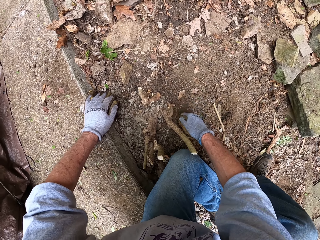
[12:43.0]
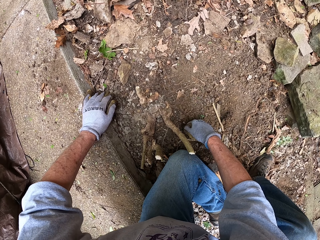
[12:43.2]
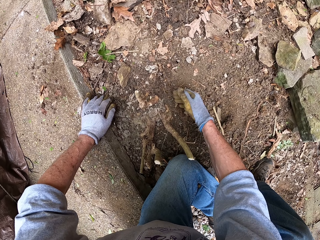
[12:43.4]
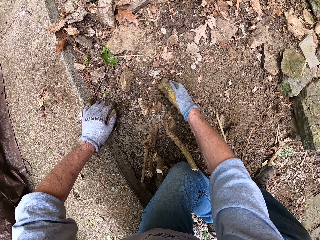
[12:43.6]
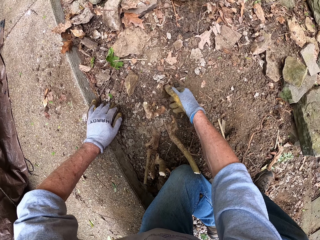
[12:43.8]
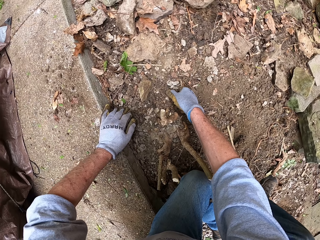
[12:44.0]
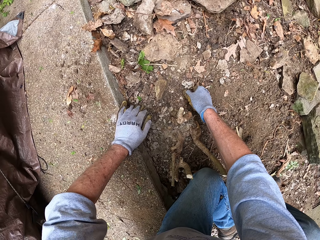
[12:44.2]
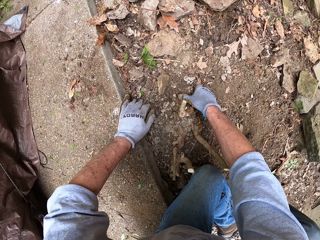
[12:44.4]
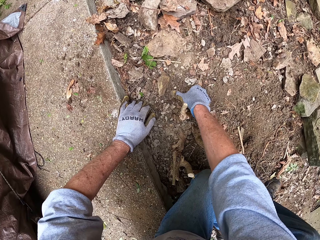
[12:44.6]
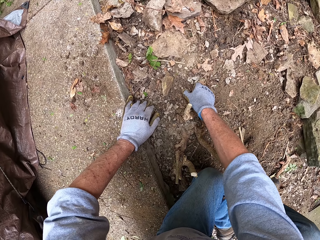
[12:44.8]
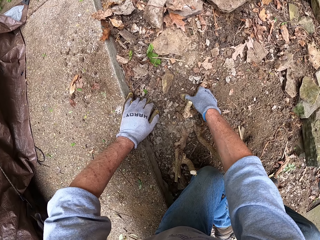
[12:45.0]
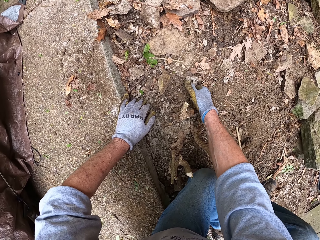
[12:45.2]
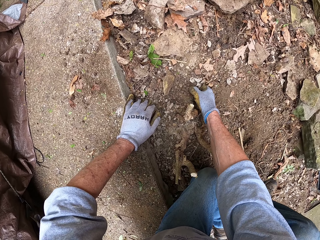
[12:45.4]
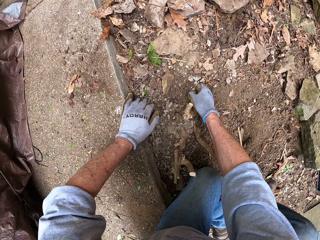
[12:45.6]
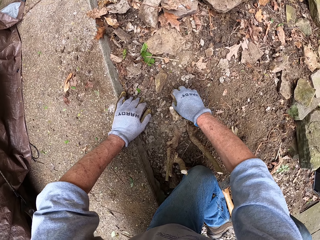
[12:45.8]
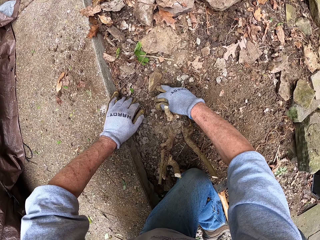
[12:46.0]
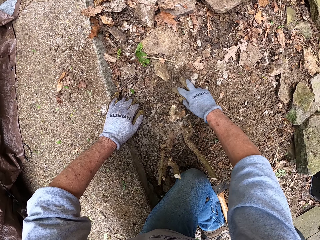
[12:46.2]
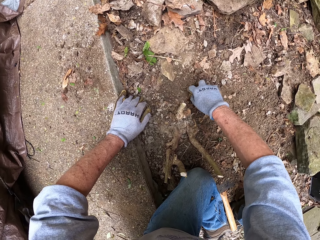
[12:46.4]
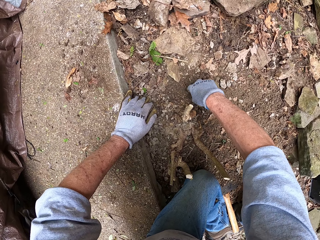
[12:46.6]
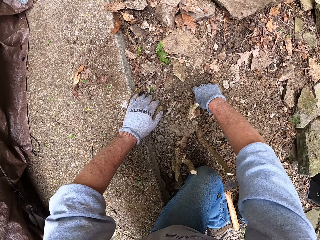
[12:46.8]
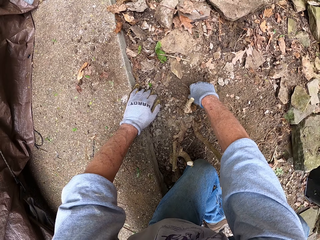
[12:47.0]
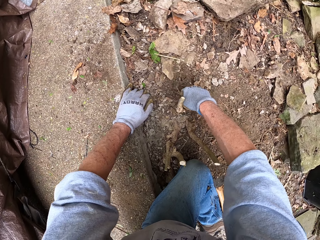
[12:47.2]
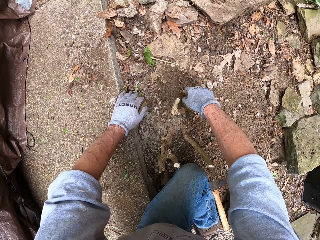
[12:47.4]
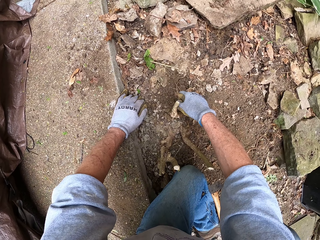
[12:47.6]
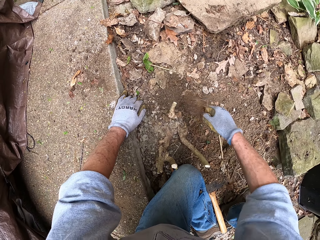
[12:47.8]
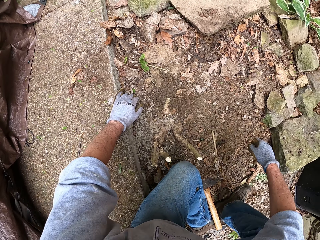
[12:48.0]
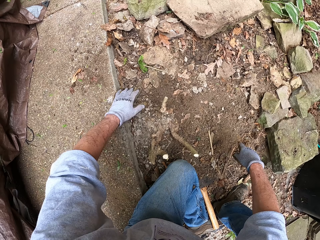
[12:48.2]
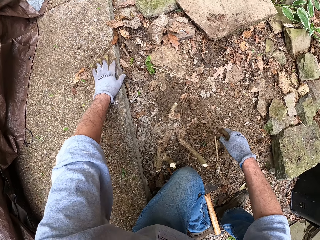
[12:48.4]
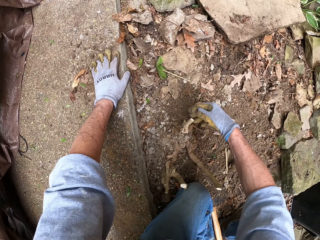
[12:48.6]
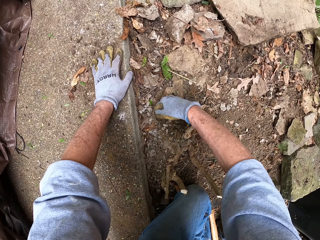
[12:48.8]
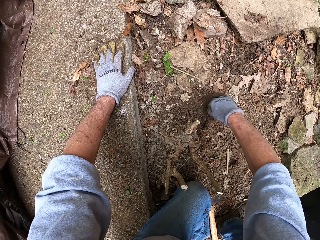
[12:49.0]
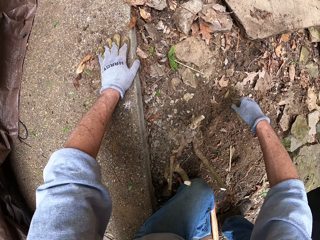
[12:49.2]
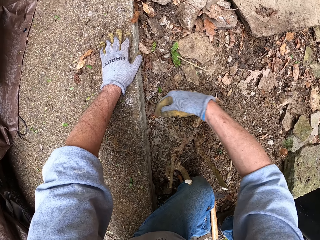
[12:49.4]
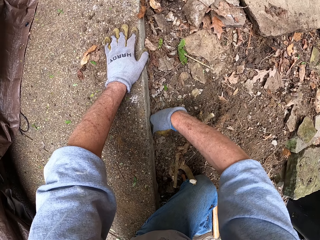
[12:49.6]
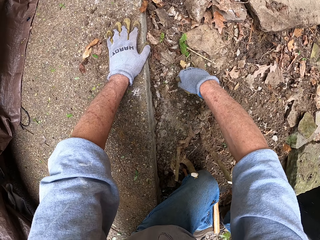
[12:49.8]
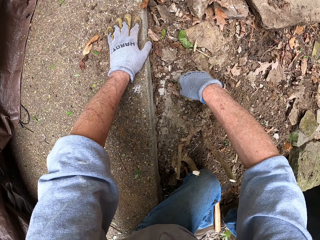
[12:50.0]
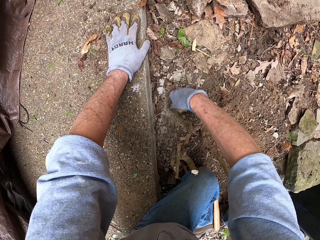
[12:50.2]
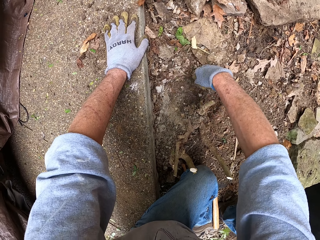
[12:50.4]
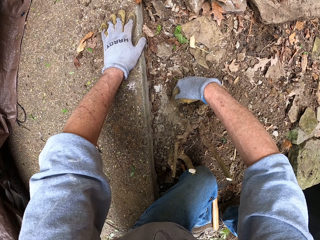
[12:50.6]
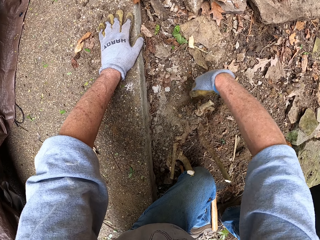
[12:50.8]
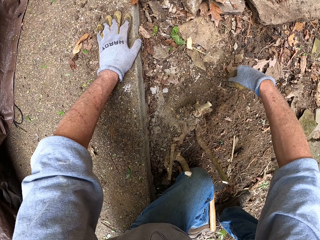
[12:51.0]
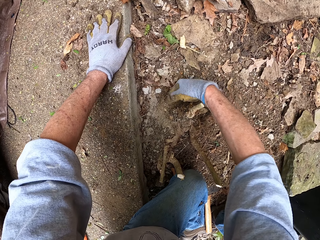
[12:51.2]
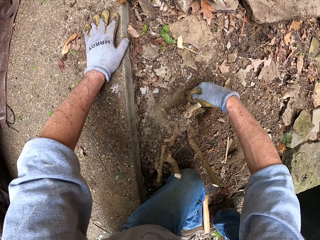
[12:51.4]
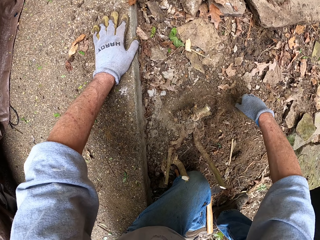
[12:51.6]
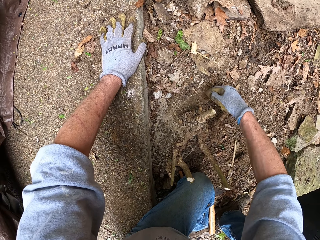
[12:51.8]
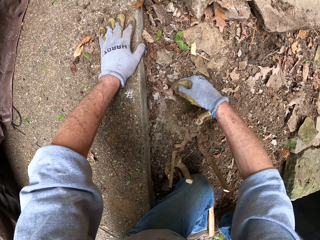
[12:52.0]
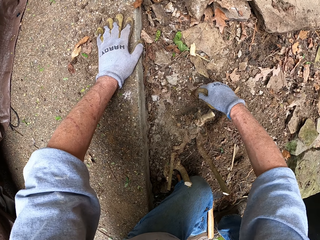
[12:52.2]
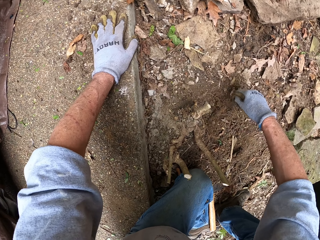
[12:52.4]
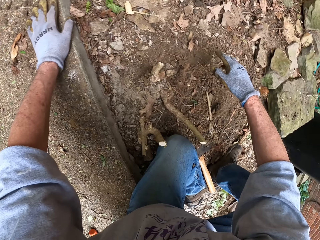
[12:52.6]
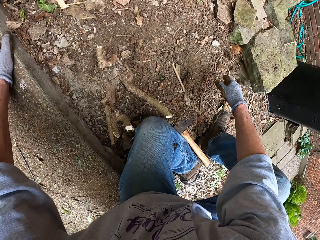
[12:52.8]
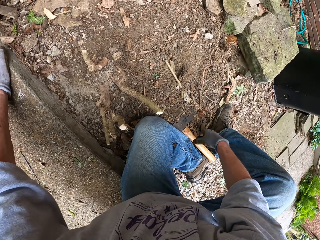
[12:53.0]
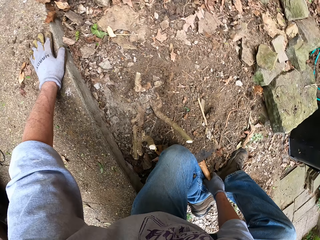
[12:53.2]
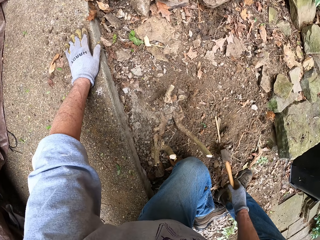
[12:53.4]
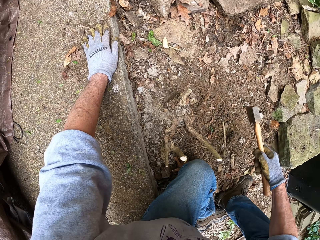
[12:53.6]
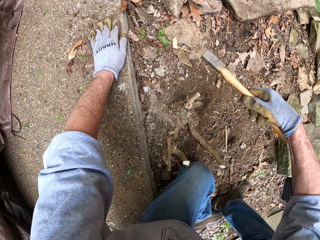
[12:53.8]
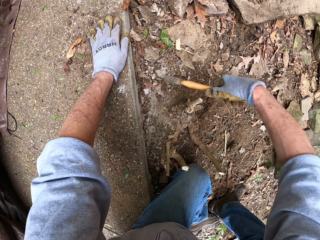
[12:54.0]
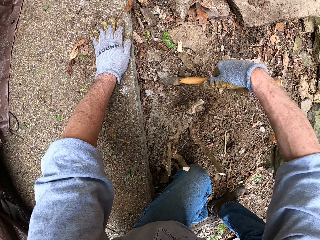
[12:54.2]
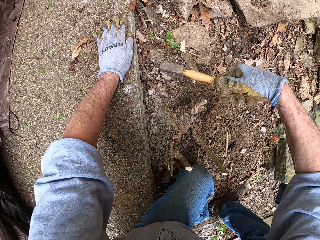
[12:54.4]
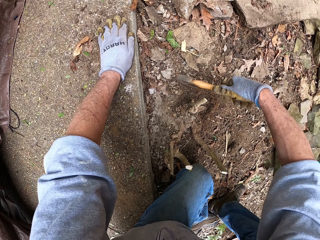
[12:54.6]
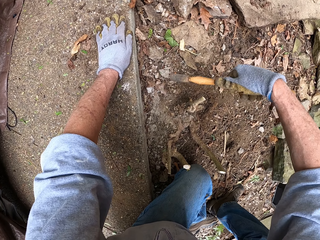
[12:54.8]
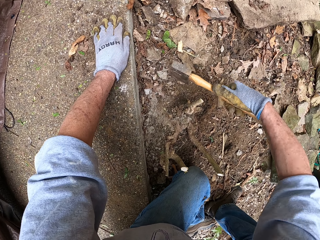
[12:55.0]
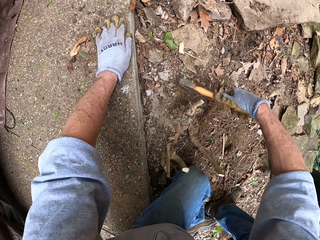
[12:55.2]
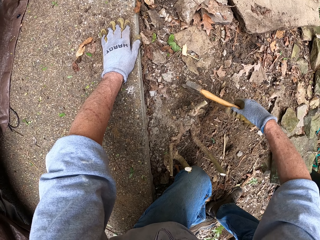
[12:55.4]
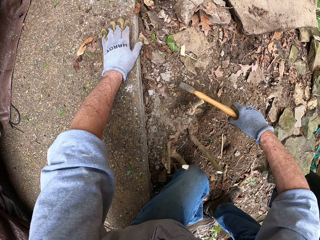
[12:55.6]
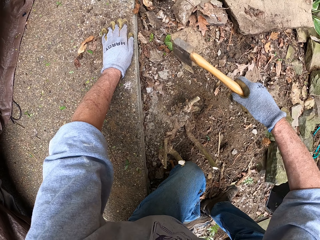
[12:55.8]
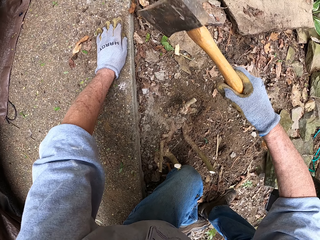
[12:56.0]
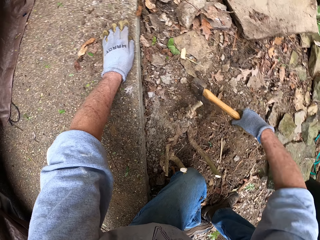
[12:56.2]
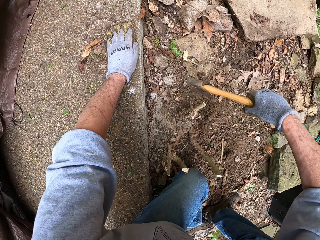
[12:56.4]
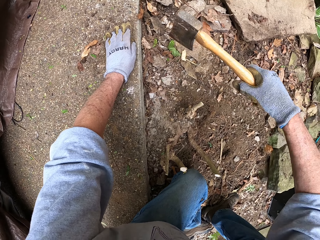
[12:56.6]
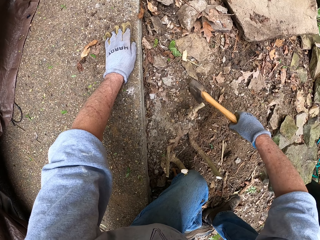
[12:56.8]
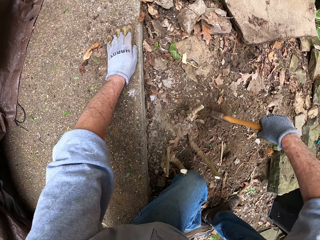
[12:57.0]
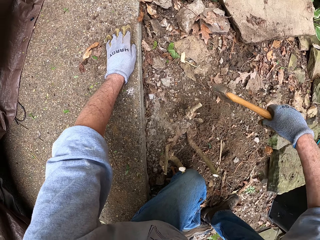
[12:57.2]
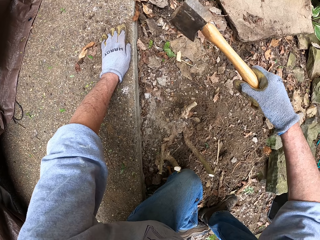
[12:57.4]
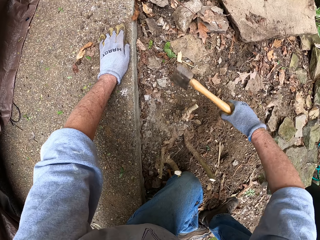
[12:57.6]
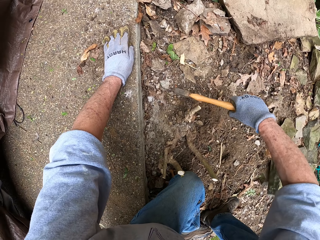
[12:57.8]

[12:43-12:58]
The camera wearer pulls a root from the ground with his right hand. He clears the ground with his right hand. He picks up the axe from the ground. He cuts the small root from the ground with the axe.

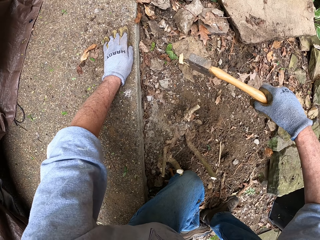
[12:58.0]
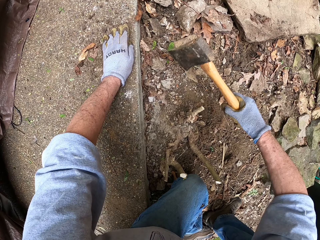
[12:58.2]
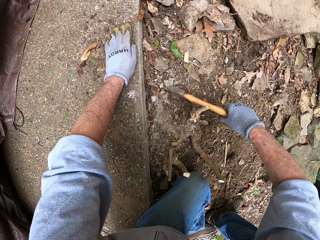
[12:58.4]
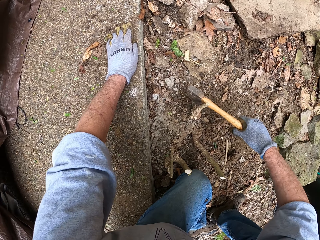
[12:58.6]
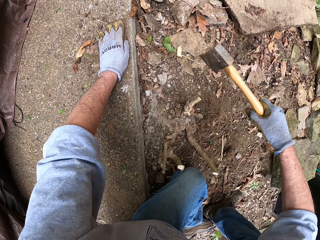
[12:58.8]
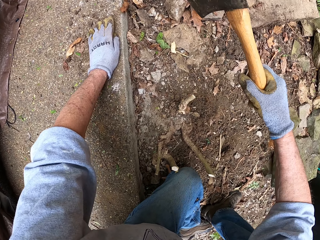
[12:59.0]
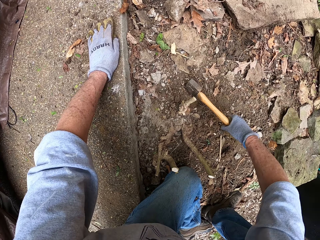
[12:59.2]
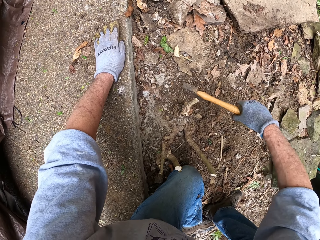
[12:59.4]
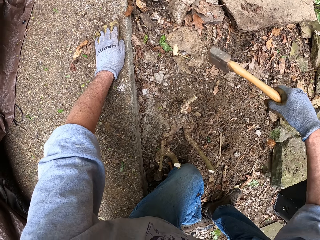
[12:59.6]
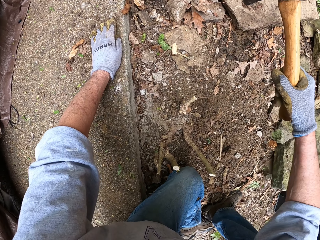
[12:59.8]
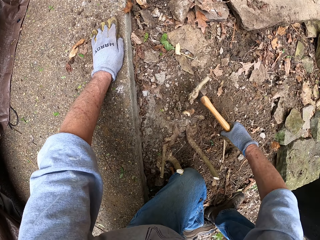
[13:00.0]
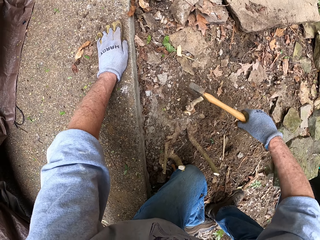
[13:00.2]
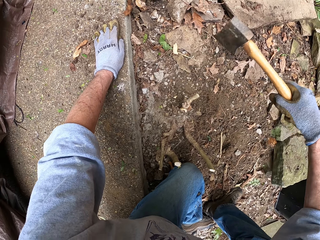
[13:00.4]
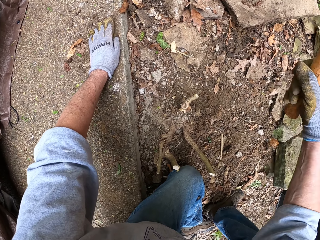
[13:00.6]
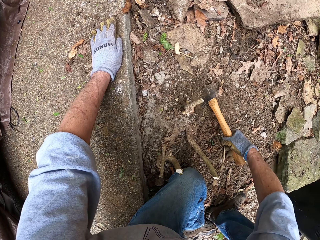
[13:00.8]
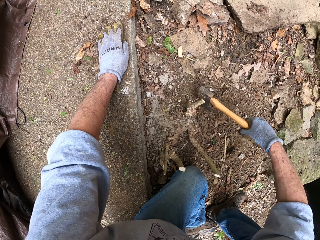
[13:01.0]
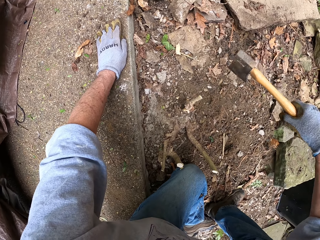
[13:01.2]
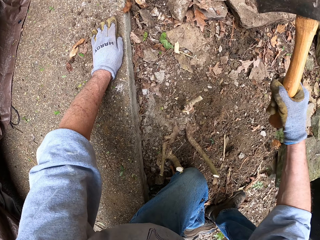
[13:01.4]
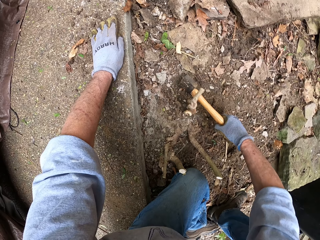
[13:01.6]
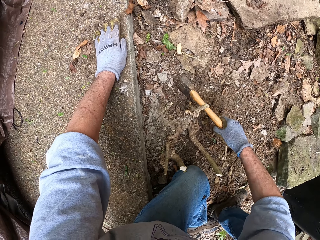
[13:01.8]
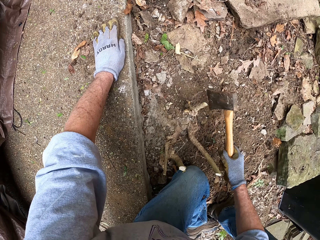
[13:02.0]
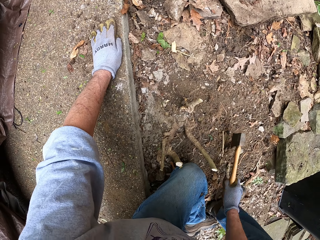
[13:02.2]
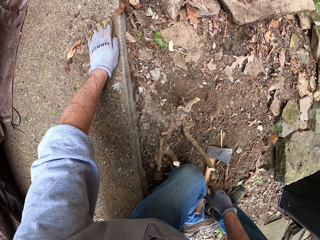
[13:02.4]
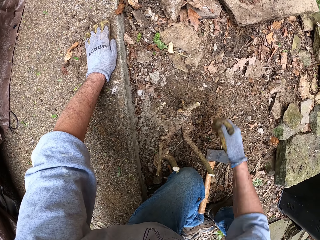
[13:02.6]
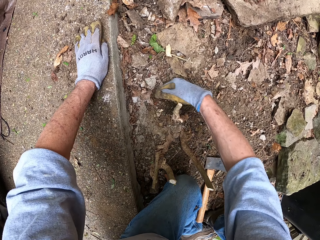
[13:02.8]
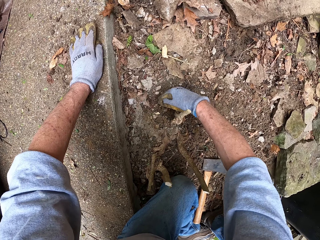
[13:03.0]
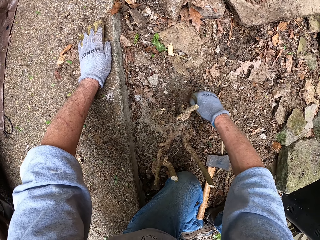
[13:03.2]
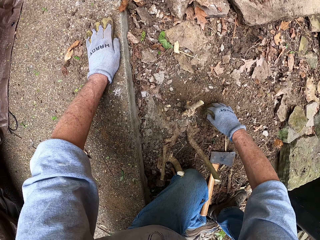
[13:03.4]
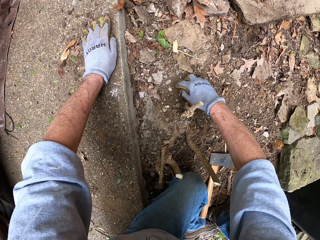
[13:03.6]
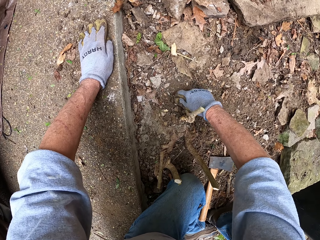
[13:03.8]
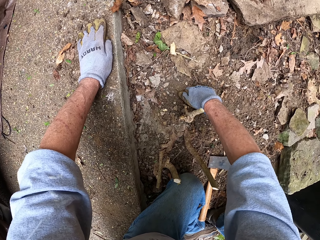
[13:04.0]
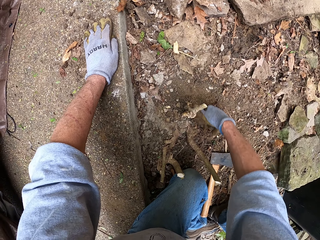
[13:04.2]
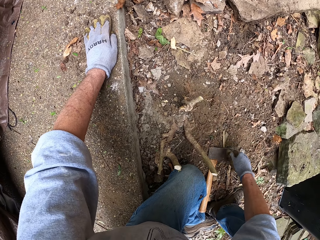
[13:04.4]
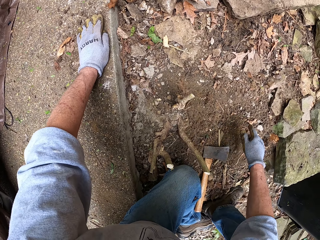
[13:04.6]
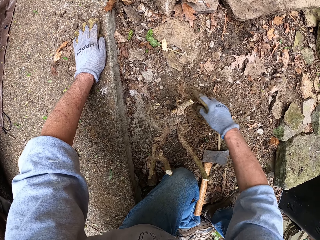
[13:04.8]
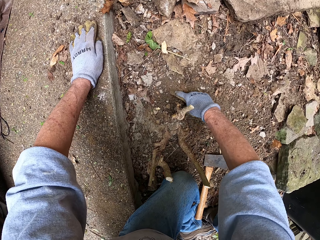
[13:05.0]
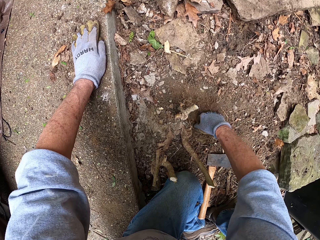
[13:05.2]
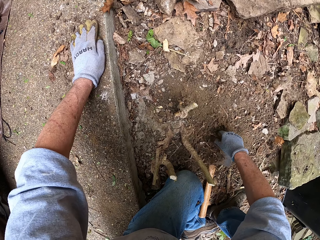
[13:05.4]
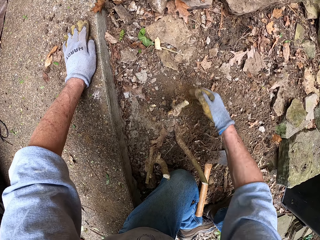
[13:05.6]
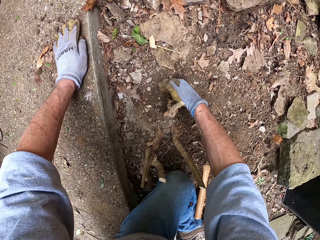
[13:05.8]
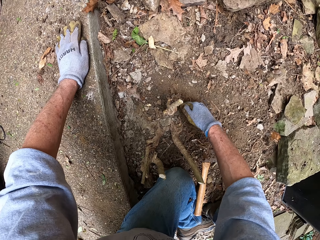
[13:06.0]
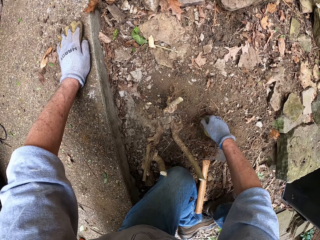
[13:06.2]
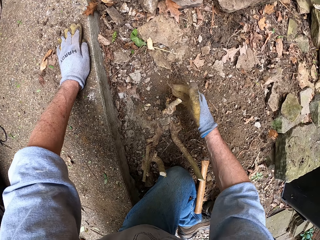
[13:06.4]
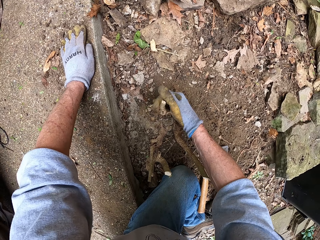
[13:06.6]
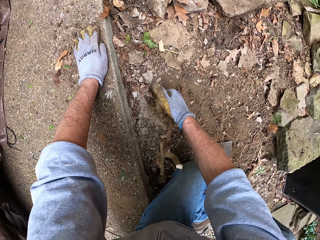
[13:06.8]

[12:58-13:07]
The camera wearer drops the axe on the ground. He clears the ground with his right hand.
